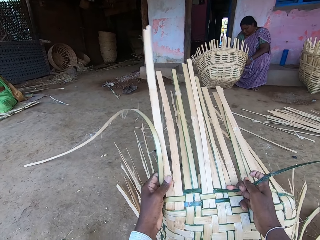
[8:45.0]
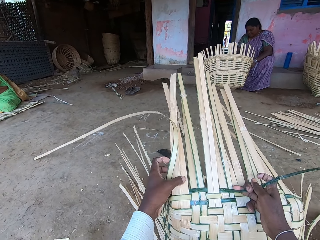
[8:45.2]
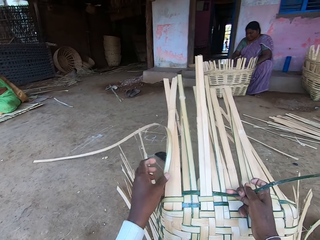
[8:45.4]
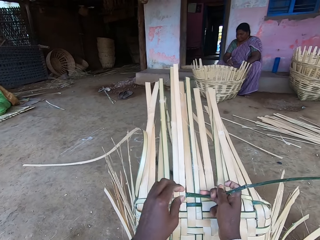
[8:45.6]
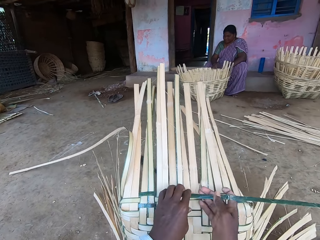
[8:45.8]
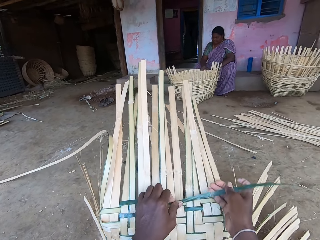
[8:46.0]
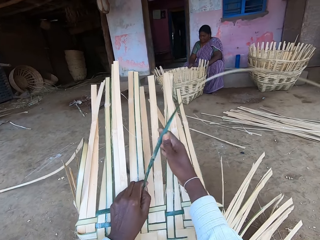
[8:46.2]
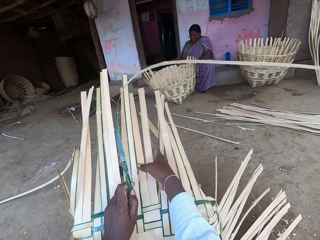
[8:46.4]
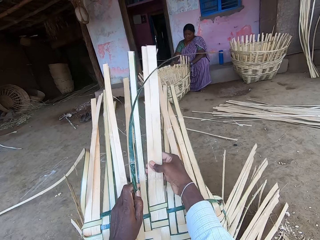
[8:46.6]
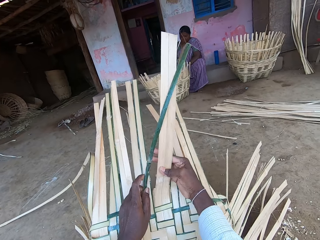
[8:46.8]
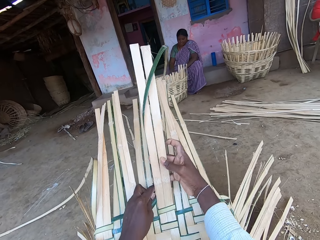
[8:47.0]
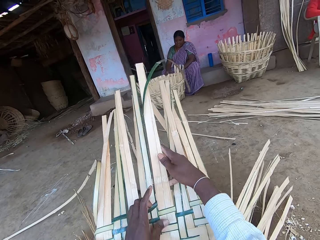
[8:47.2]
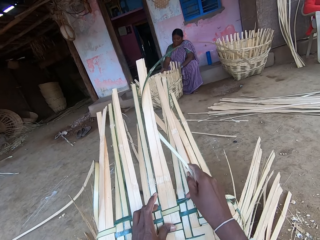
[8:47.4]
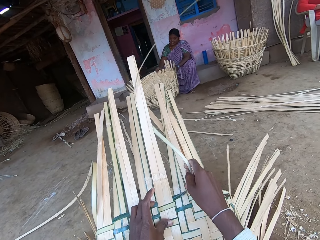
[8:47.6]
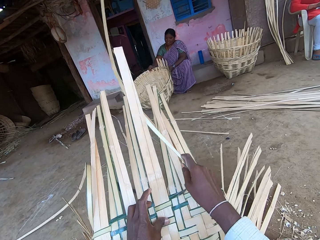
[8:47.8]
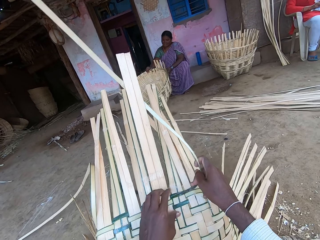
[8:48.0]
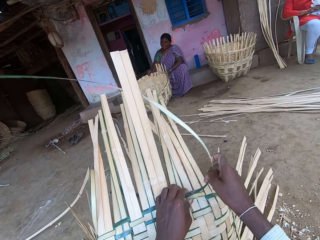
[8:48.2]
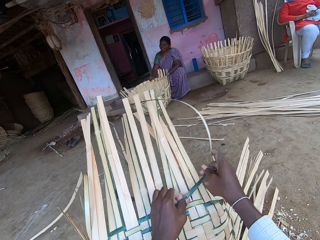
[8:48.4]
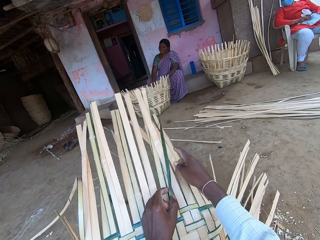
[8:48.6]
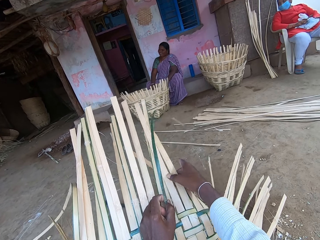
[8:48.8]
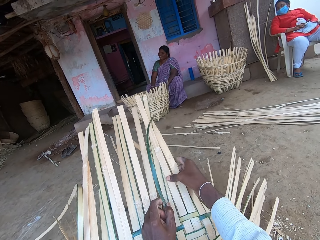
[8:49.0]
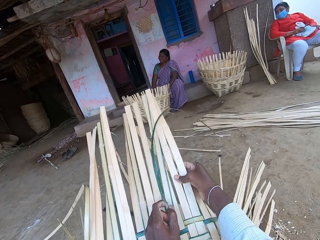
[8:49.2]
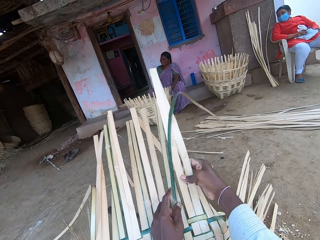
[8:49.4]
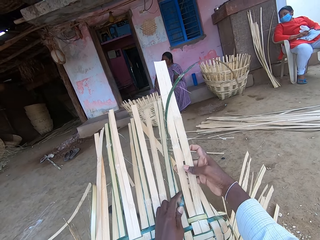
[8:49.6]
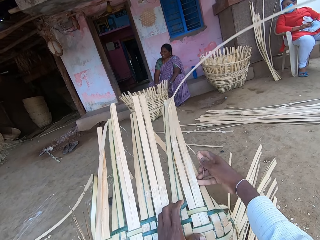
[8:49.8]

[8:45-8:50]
The woman moves the basket on the ground with her right hand.

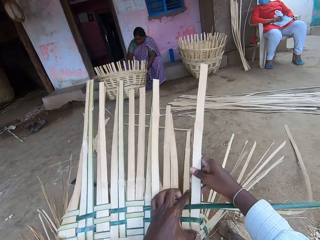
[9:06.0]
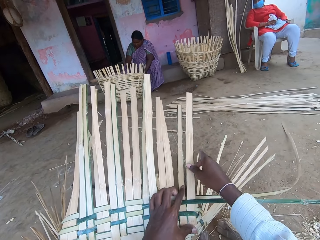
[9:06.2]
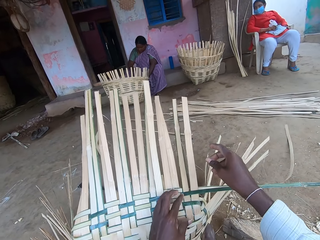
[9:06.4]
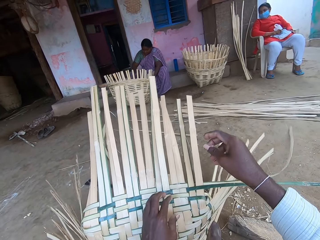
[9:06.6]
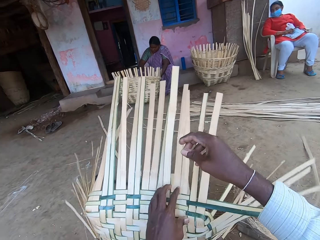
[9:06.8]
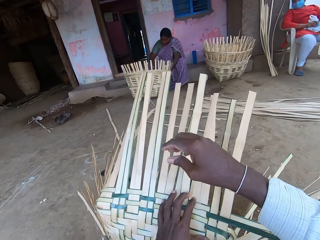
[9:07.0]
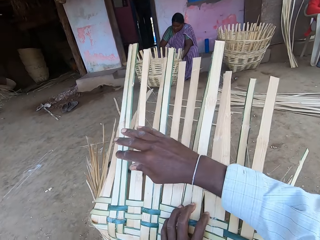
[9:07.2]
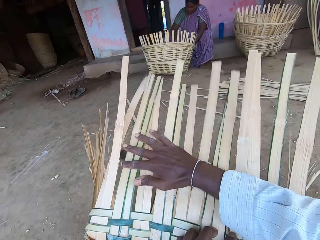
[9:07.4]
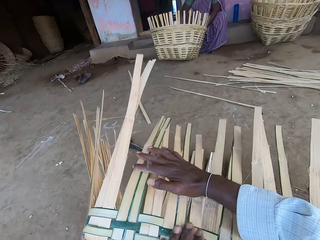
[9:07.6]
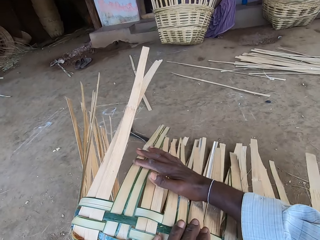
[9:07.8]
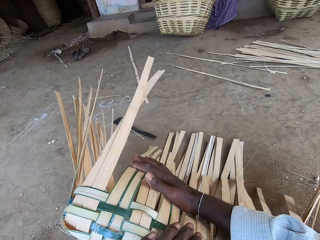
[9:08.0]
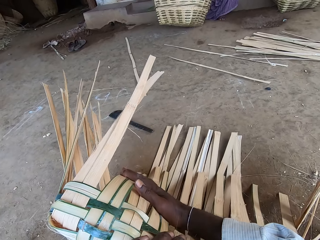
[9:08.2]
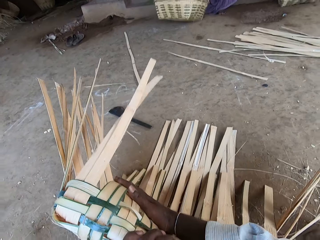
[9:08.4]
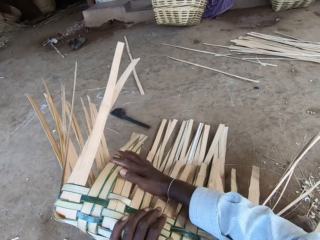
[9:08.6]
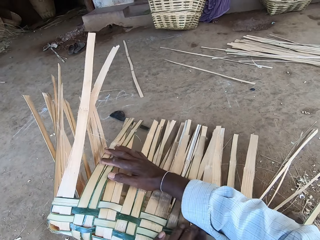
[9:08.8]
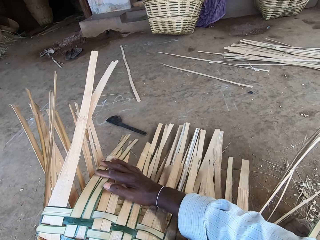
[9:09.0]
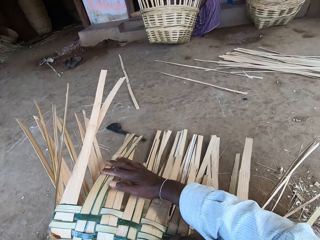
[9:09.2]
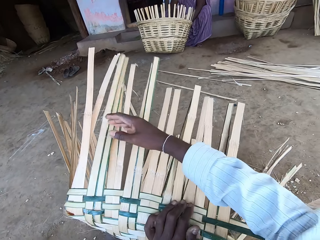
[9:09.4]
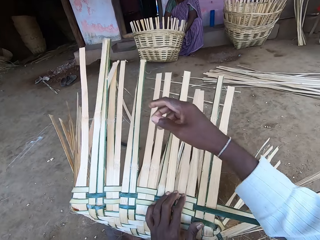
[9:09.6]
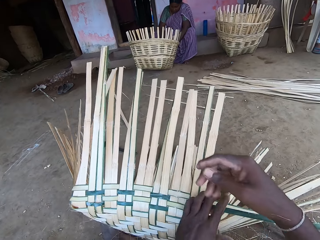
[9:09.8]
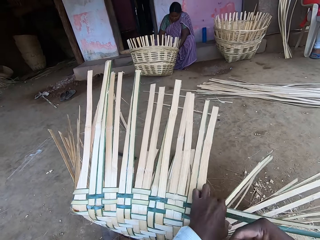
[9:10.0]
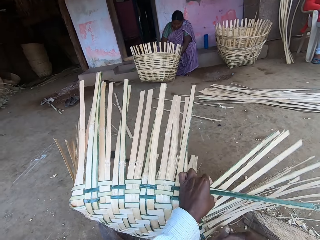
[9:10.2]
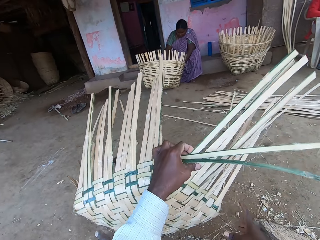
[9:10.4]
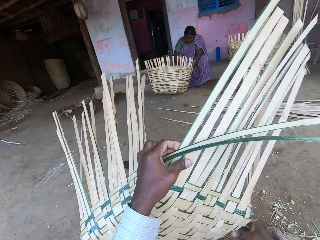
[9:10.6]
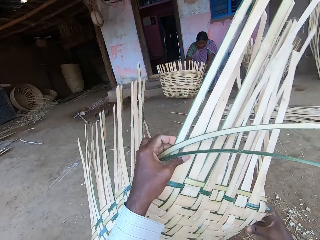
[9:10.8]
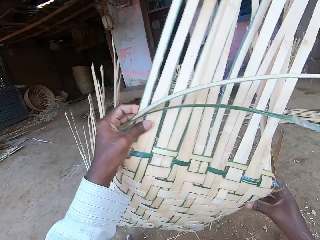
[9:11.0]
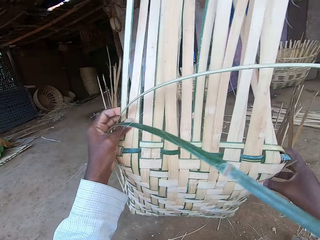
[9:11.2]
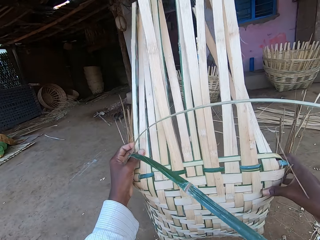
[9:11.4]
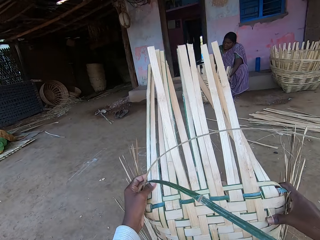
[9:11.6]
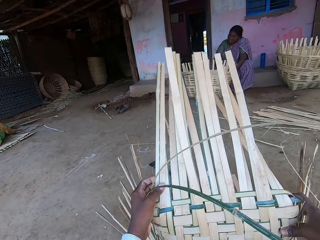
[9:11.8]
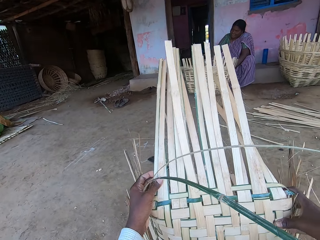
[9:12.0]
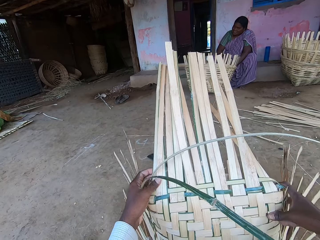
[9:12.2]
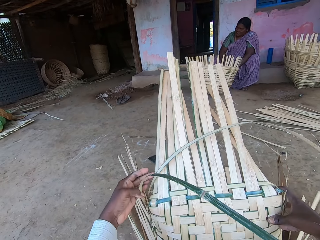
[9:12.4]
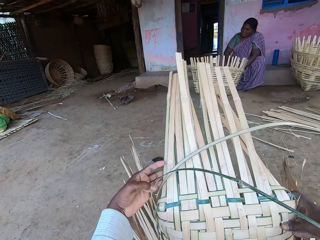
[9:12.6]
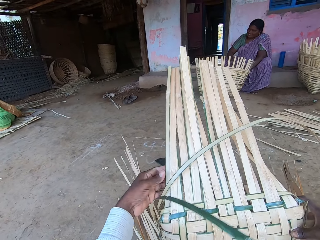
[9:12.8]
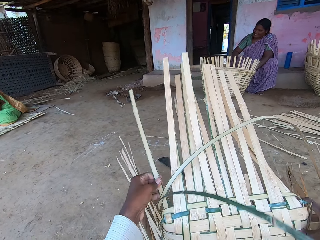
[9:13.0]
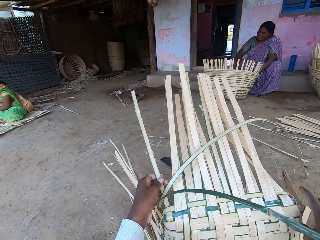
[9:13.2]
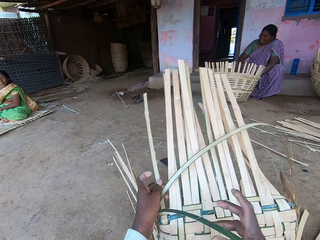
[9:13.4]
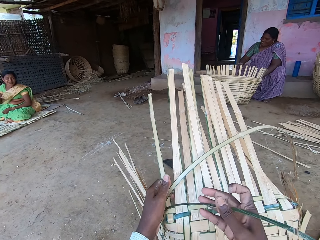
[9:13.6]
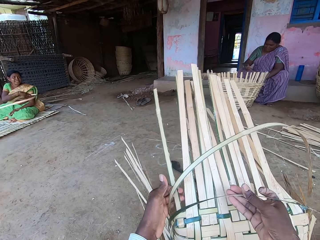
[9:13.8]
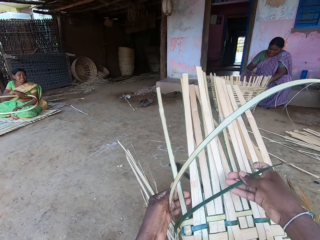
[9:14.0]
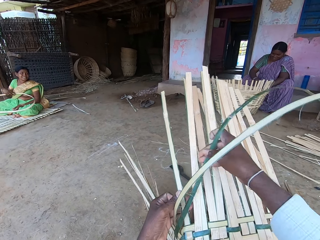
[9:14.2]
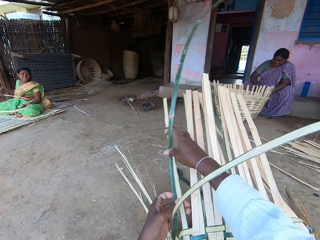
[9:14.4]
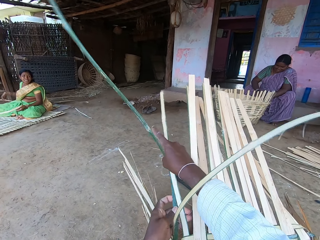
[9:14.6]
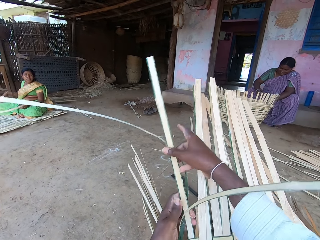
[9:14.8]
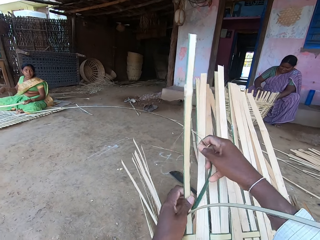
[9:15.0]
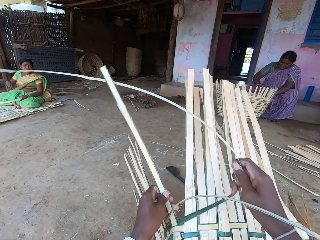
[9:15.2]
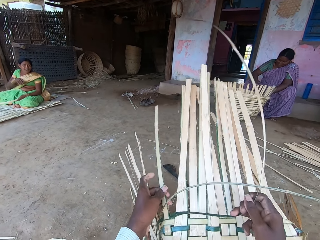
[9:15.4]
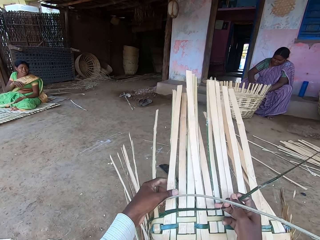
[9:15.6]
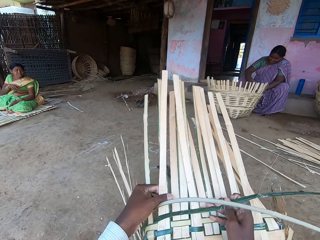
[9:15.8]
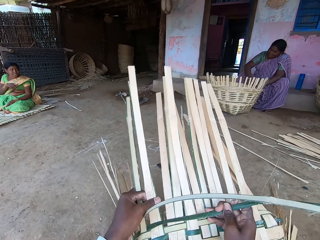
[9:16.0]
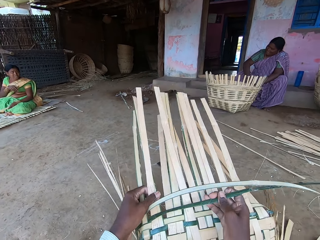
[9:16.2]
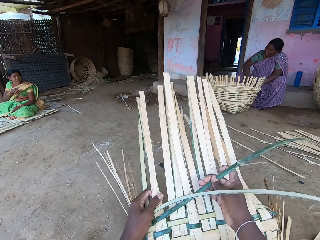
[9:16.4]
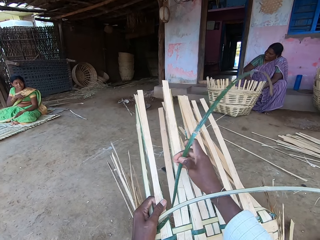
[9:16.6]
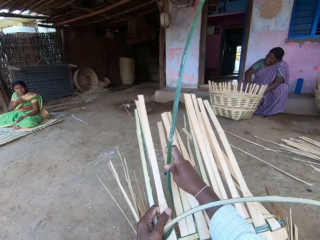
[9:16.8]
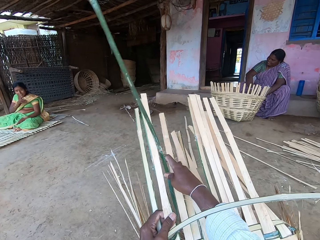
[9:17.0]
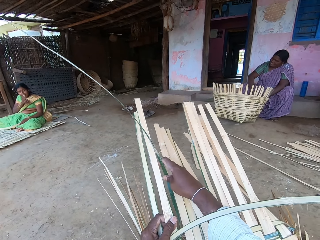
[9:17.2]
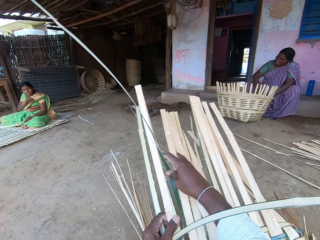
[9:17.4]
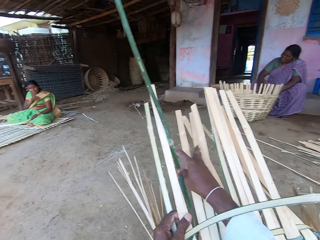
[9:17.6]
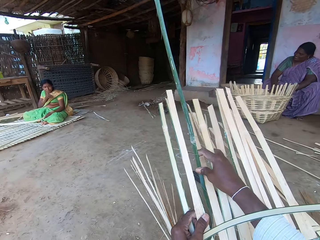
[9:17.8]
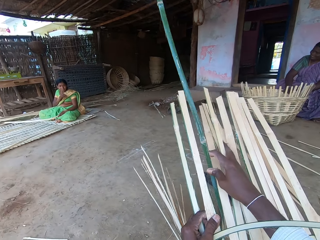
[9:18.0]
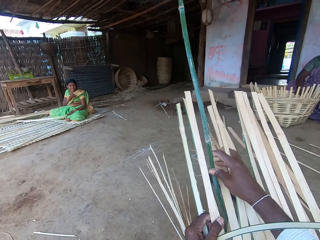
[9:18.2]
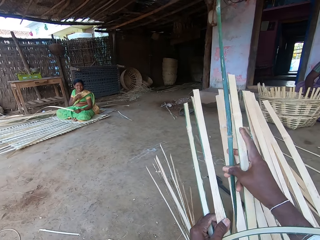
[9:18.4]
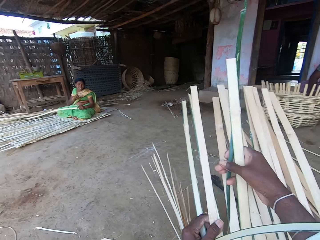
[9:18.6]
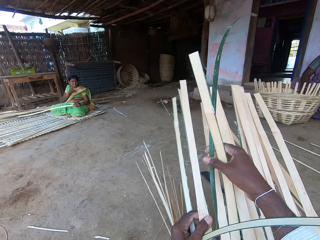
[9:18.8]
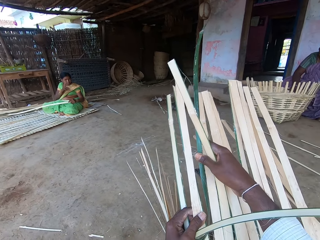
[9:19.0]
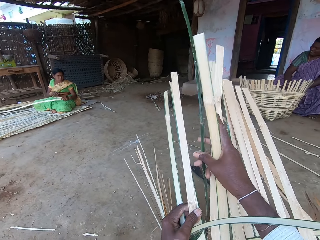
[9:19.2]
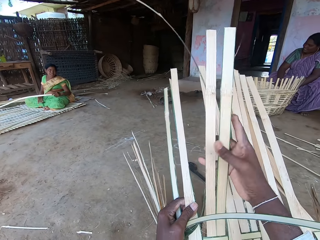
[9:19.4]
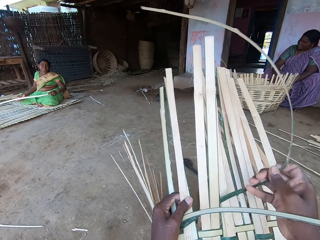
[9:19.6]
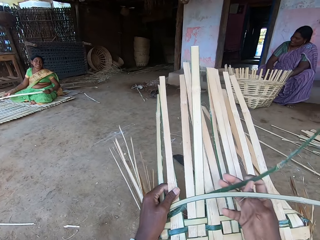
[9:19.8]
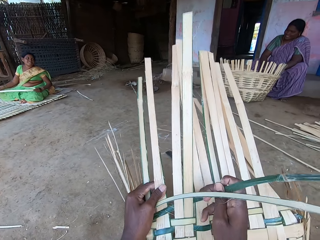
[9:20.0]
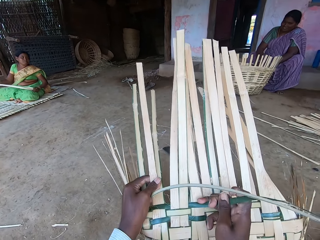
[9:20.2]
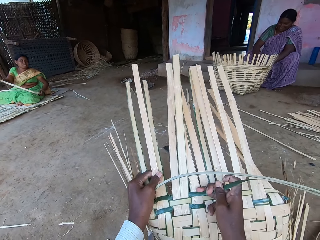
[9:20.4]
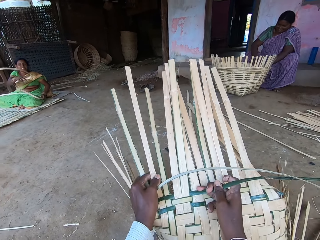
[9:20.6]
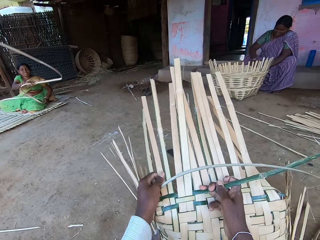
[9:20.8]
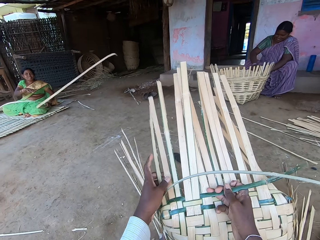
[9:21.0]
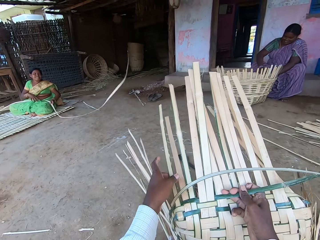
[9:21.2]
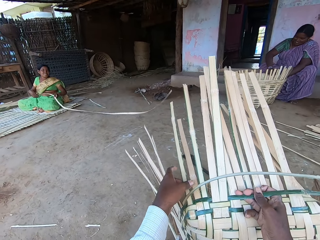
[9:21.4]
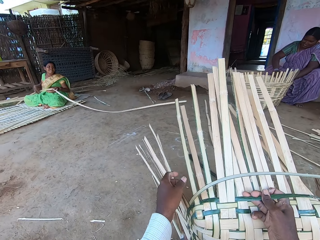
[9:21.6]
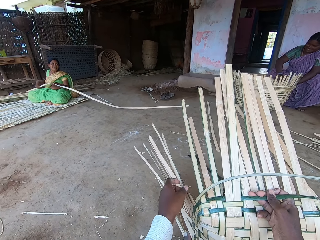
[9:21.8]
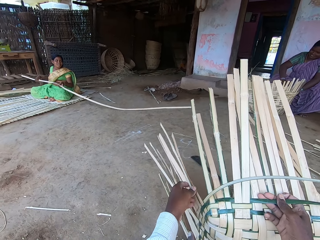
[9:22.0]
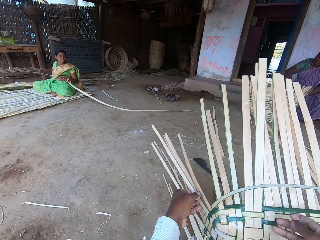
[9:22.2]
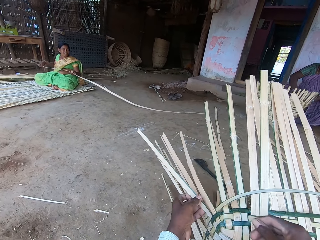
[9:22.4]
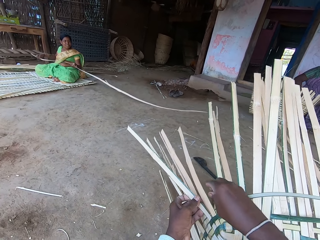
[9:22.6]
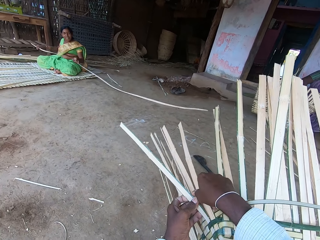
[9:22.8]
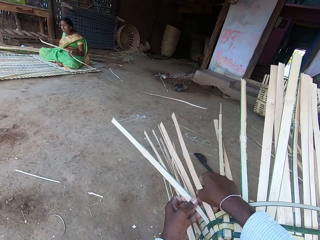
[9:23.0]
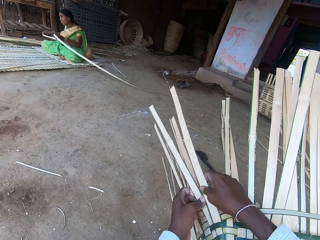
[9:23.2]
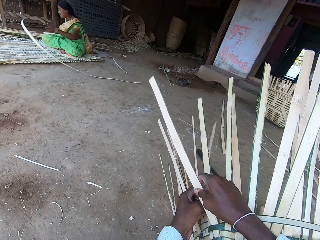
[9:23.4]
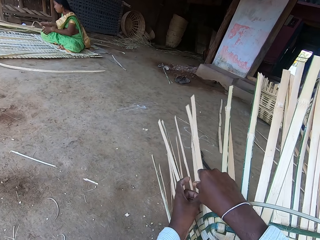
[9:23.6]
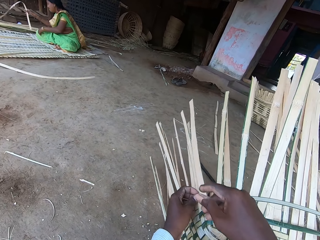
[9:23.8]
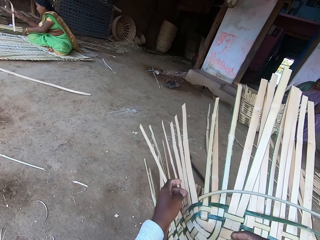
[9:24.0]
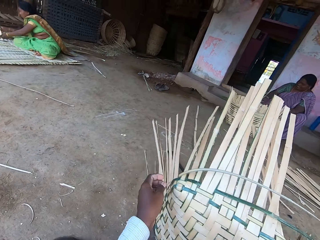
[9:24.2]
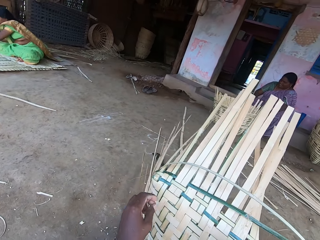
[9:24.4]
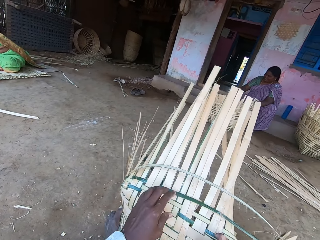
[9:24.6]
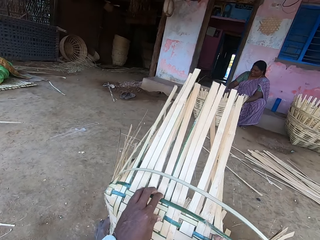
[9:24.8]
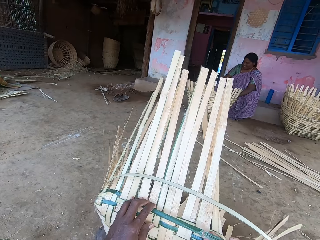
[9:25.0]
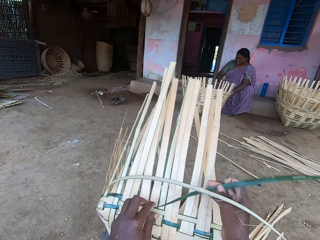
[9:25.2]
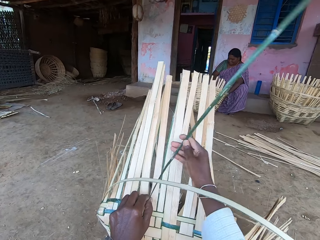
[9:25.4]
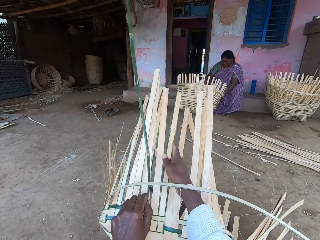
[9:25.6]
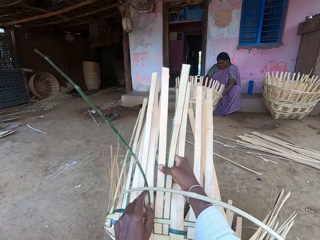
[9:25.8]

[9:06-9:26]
The camera wearer presses the reeds with the right hand. They turn the basket on the ground with both hands. A woman holds a bamboo strip with her left hand. The camera wearer weaves the basket with both hands, with the reeds. The woman drops a bamboo raffia on the ground with both hands. The woman holds the bamboo raffia with both hands.
